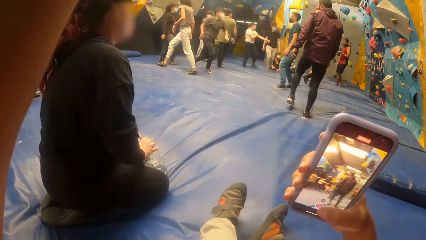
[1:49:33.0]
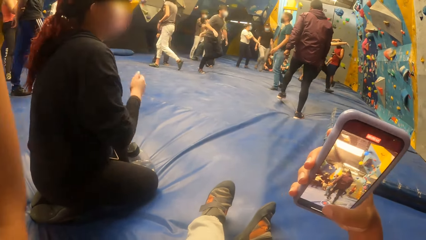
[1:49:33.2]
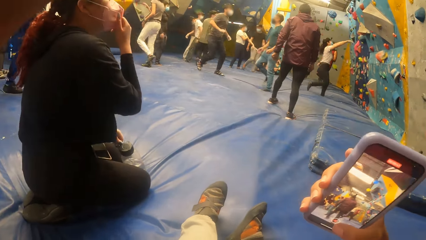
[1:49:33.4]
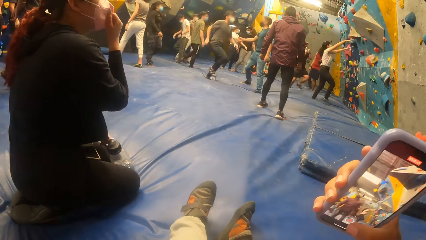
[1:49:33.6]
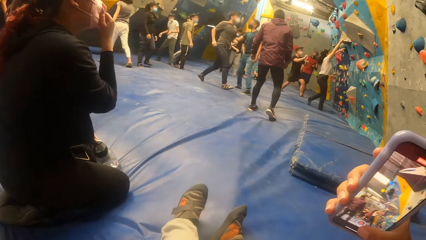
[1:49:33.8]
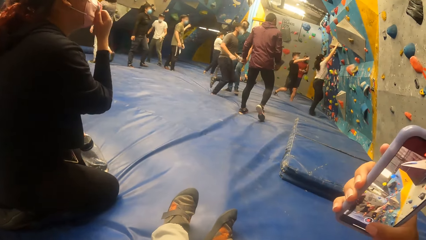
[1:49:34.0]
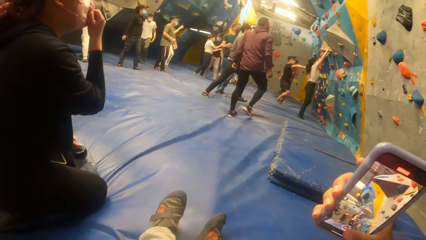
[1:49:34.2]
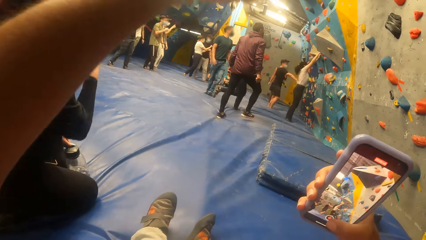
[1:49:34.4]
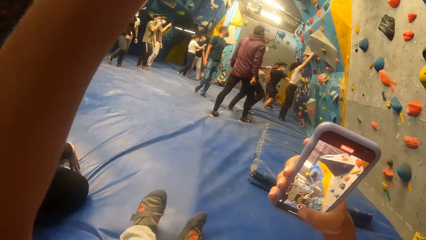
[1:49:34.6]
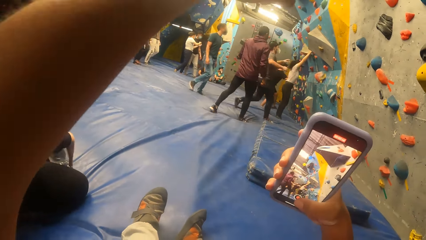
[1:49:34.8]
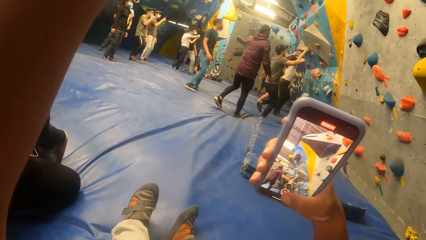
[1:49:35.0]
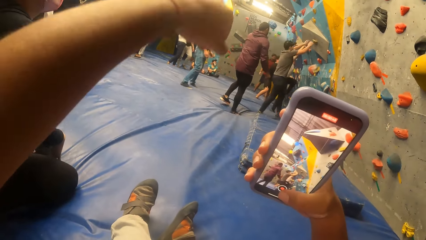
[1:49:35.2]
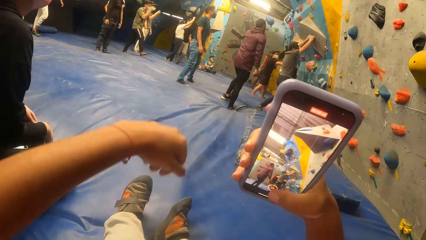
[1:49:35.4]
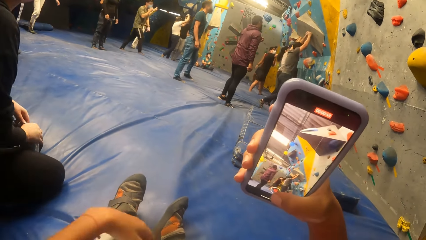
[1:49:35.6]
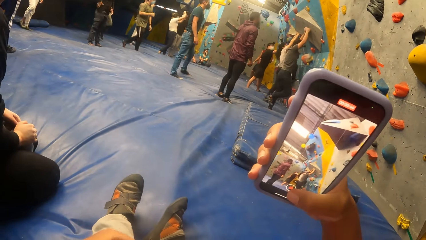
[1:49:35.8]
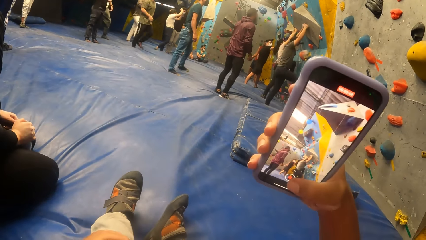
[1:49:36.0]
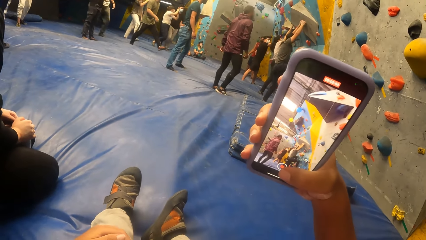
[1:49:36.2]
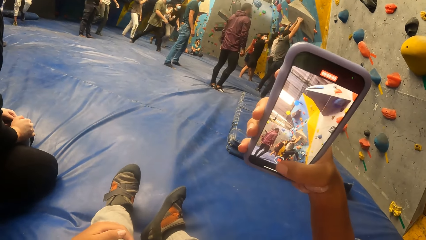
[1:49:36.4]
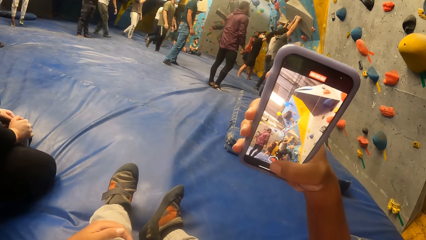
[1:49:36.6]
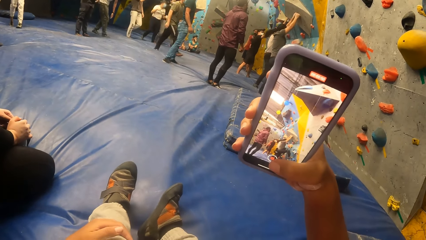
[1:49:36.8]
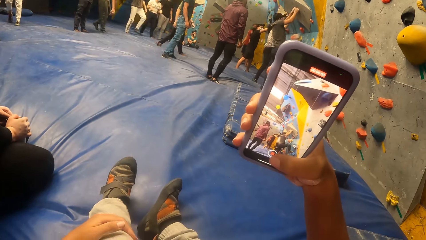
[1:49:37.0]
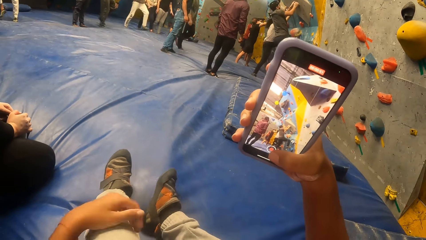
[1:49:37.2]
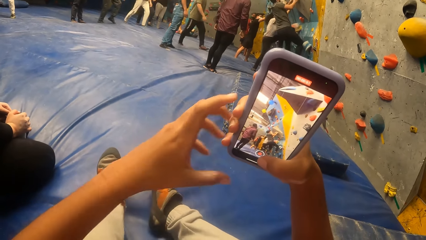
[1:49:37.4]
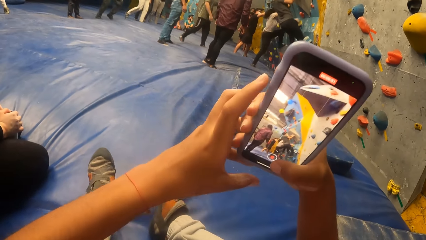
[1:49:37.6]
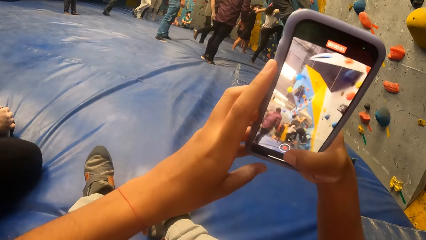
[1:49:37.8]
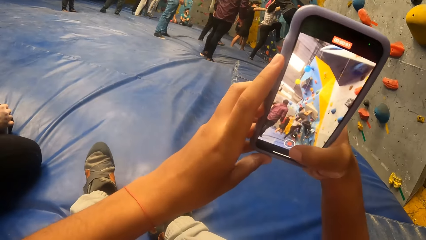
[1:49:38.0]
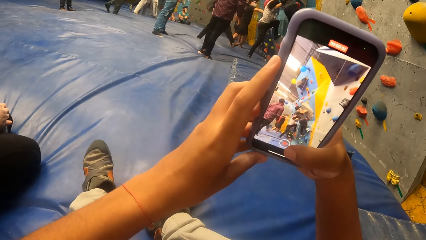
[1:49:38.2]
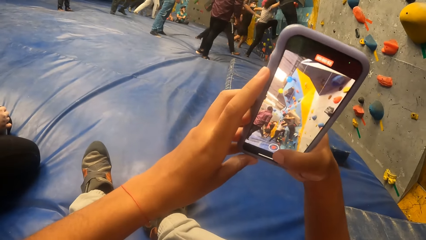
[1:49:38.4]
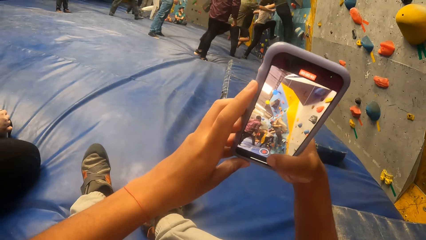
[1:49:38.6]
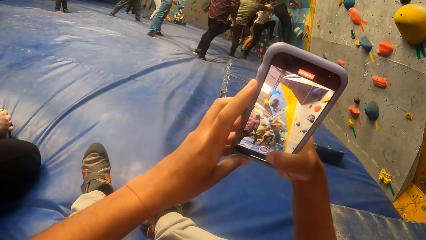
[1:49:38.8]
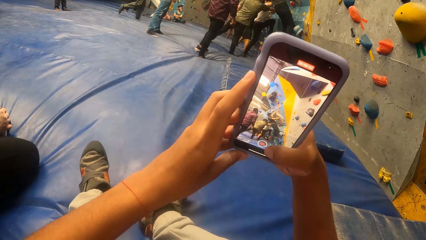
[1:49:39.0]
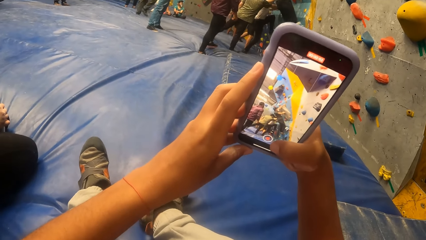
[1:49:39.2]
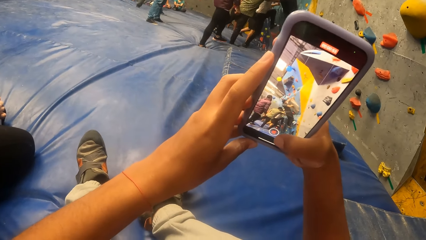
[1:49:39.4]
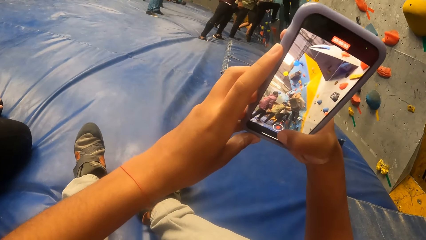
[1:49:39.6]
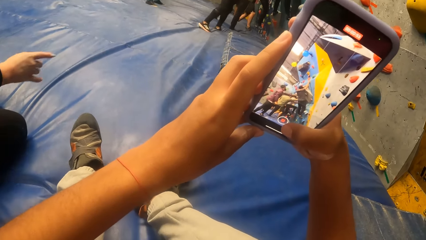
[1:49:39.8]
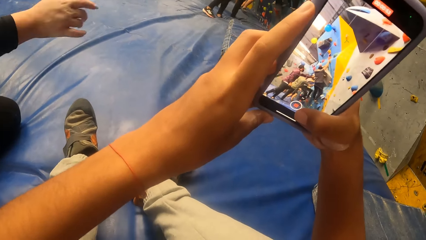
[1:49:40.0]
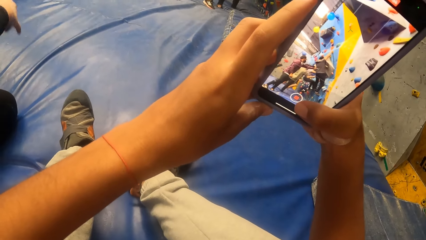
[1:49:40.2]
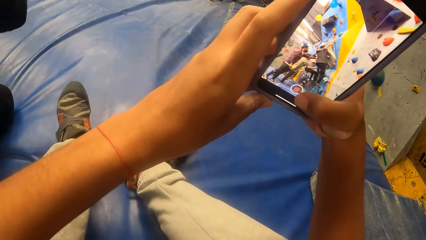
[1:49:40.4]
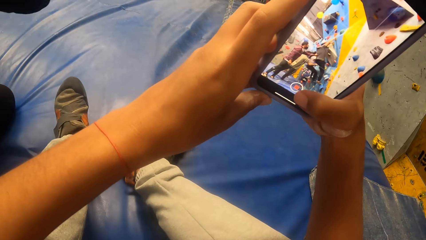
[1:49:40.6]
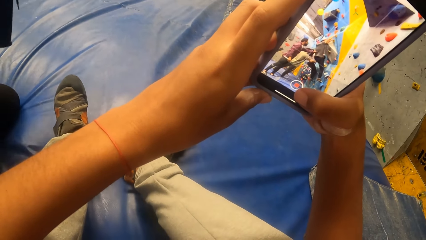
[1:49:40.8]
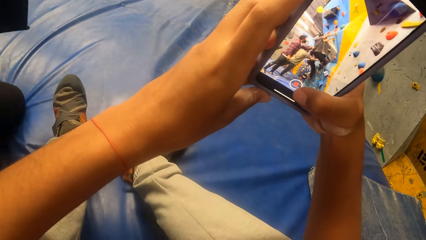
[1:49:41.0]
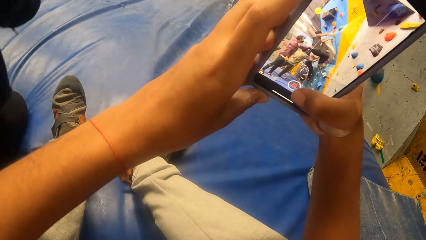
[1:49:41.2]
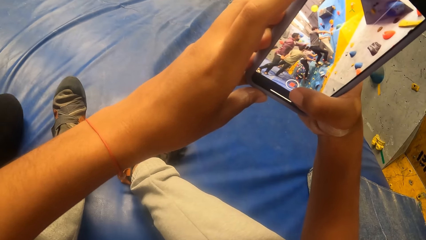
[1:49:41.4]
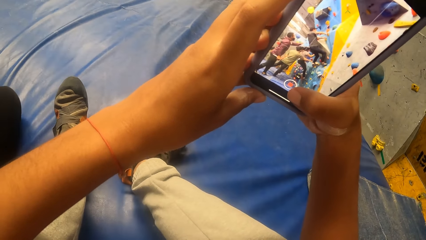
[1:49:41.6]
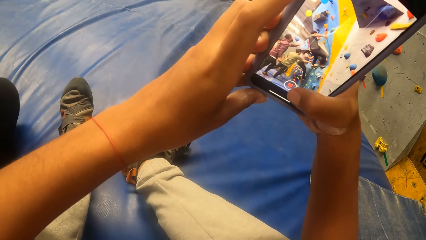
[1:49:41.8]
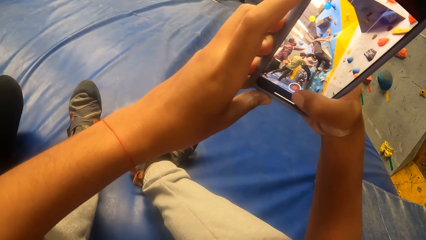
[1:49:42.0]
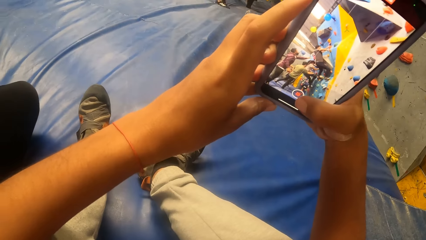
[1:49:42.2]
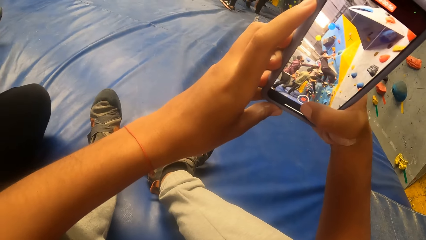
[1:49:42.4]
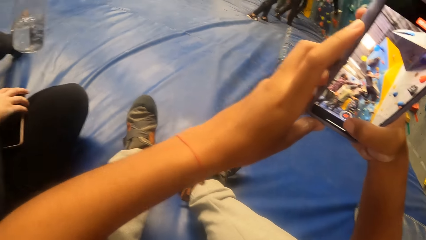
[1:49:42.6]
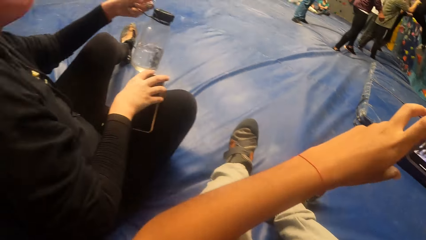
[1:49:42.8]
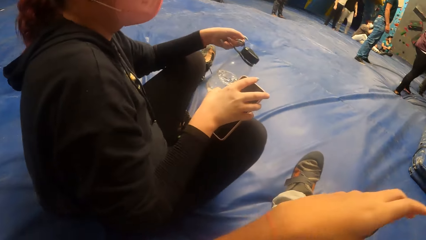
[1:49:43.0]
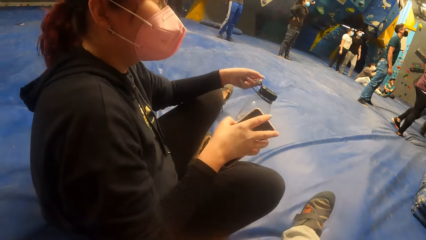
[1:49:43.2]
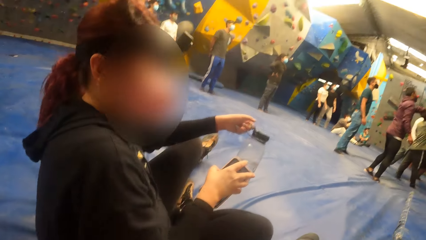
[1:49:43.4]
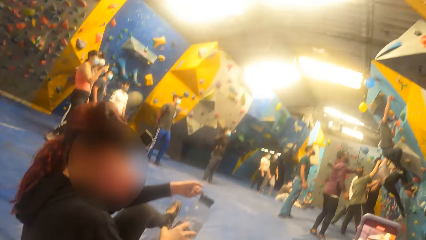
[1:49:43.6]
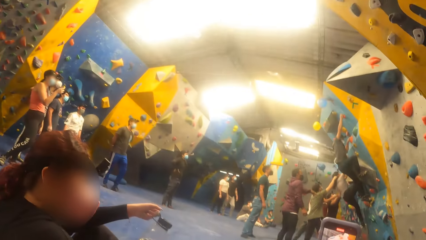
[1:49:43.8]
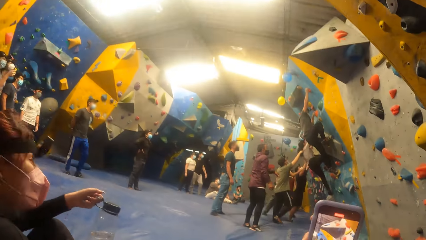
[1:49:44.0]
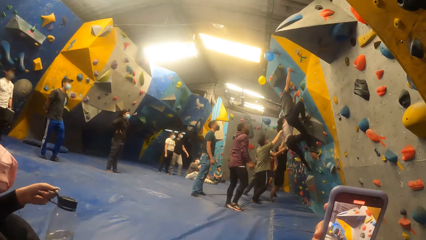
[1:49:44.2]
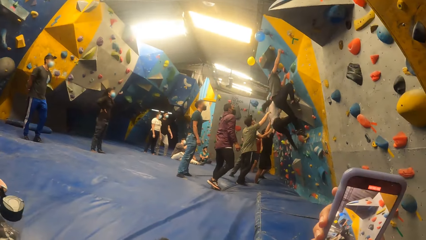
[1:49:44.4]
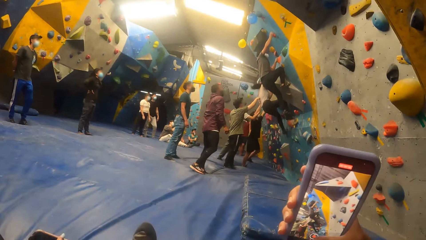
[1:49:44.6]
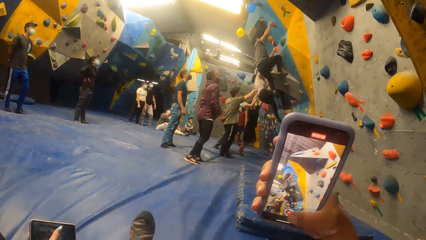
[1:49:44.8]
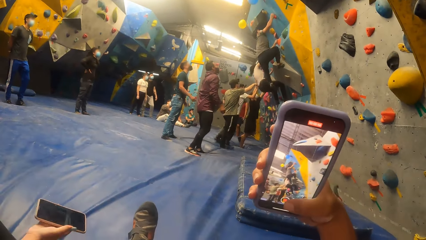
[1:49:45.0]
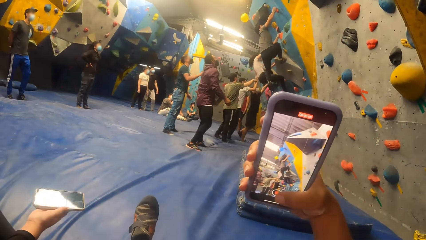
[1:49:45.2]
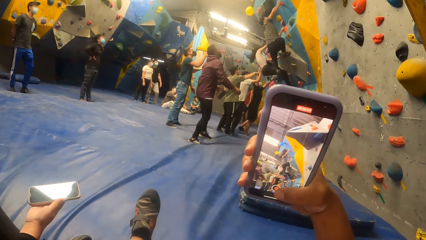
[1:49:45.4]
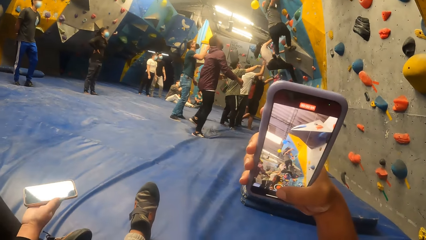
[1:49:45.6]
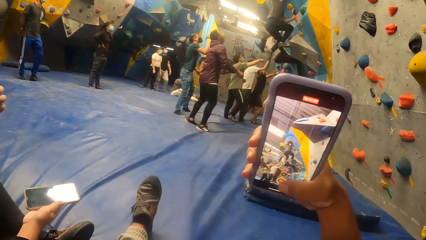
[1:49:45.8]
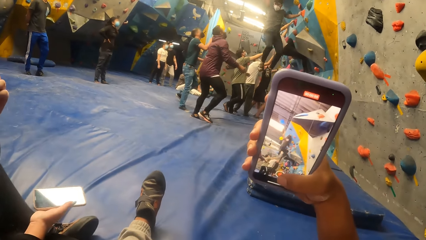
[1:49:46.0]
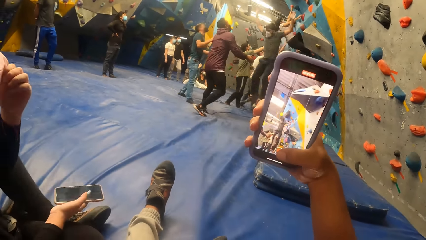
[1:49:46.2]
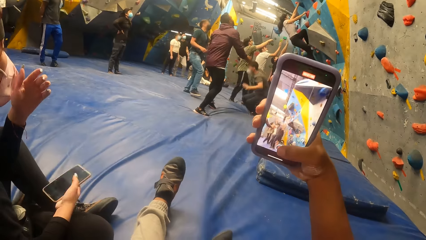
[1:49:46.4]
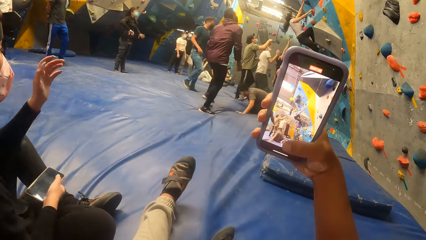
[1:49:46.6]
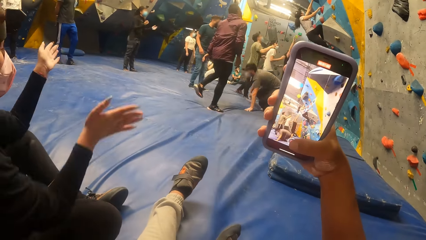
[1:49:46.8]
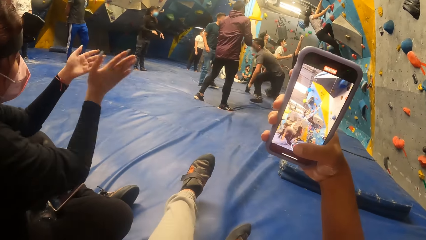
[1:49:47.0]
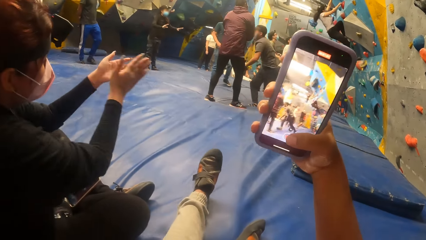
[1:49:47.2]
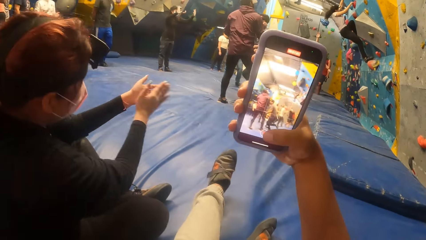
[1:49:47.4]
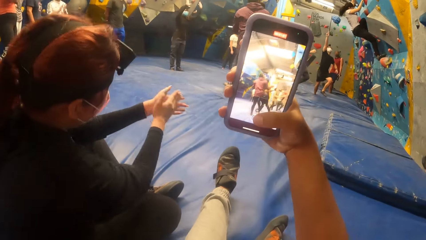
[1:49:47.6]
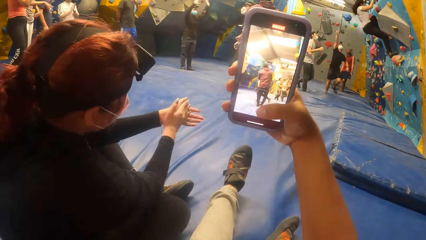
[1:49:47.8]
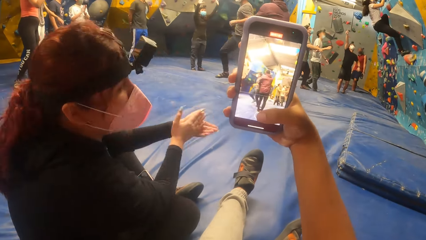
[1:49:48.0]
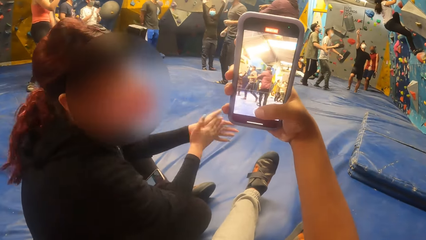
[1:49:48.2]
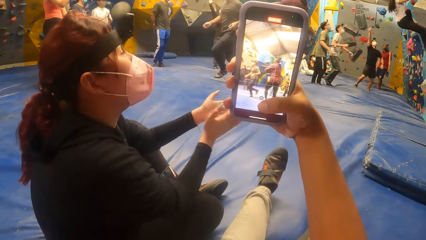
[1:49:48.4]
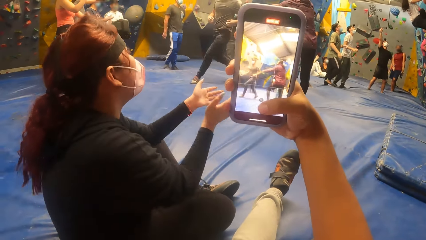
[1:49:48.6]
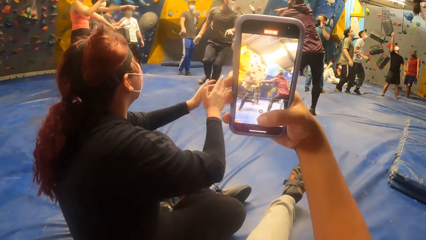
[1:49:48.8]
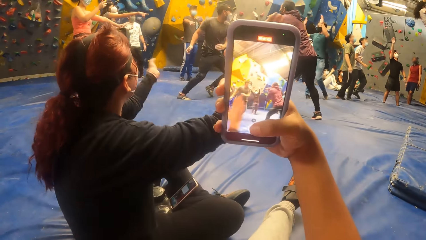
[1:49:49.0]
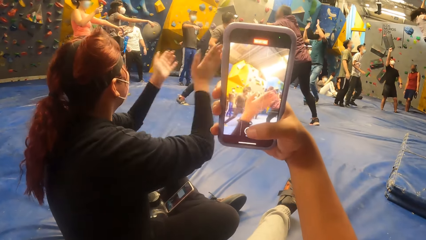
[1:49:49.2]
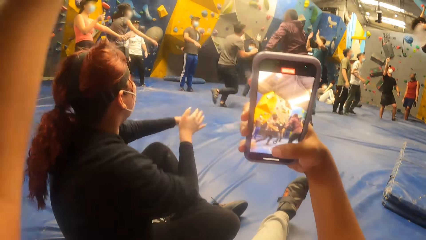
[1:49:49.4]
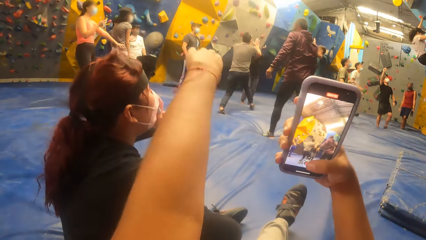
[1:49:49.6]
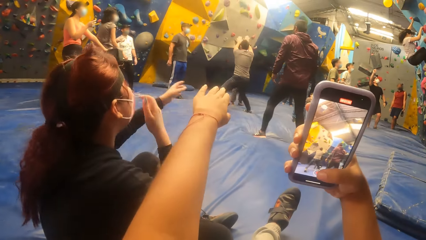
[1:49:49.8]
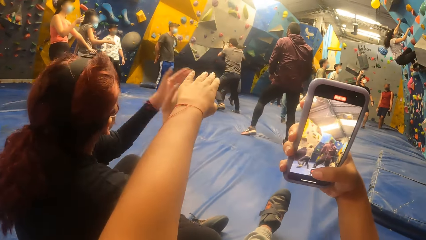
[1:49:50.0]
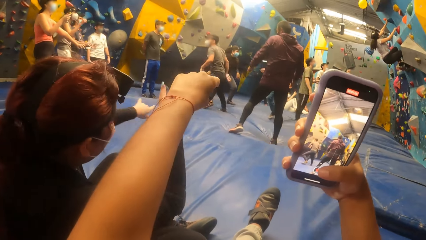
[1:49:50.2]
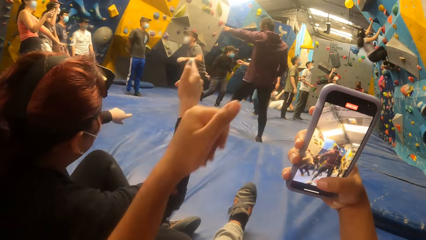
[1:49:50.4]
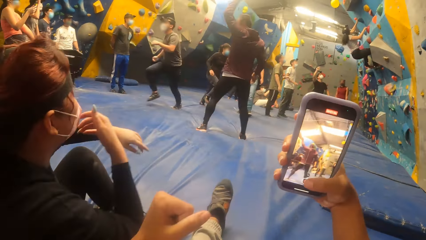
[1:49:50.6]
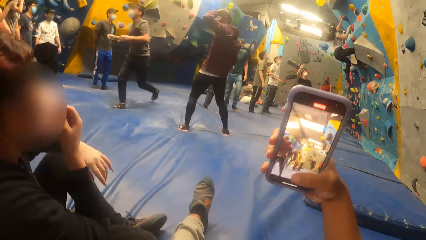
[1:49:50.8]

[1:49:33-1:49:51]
The camera wearer holds the phone with both hands. The woman claps her hands.
